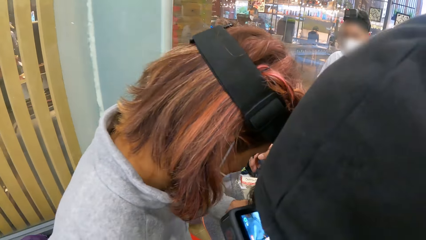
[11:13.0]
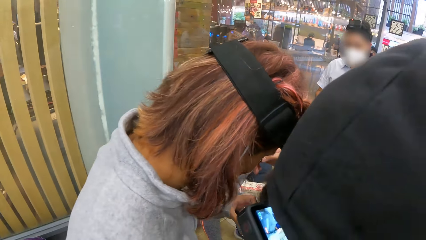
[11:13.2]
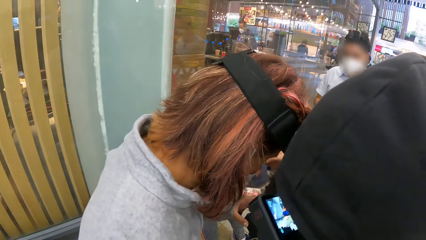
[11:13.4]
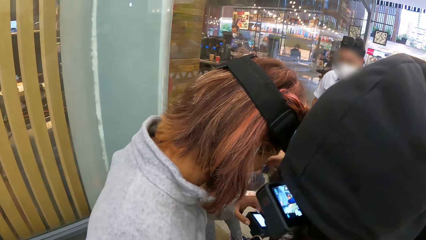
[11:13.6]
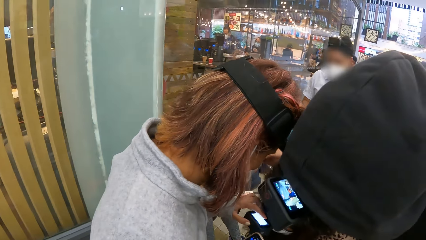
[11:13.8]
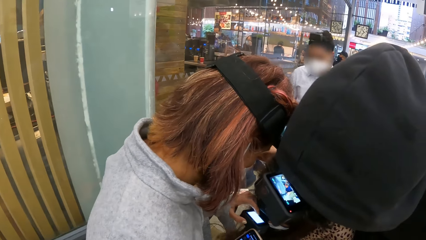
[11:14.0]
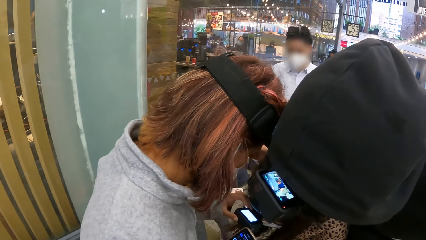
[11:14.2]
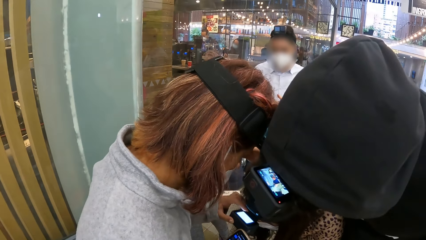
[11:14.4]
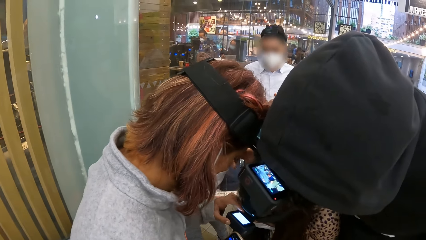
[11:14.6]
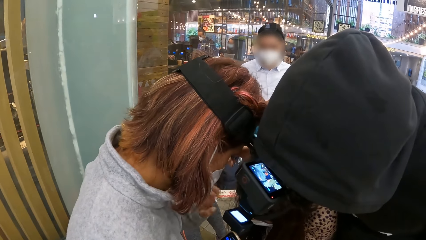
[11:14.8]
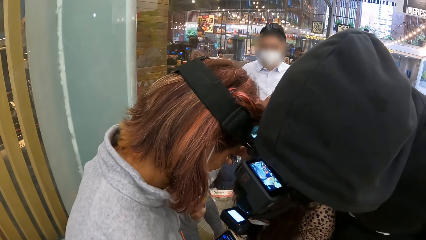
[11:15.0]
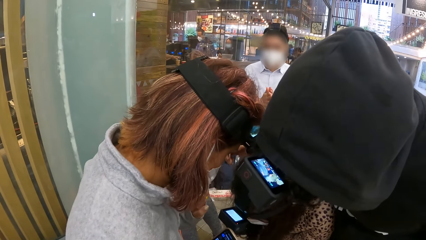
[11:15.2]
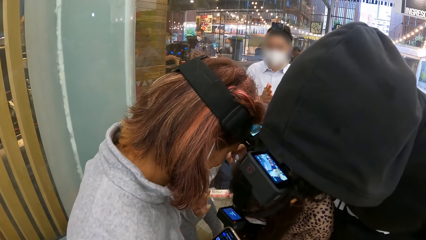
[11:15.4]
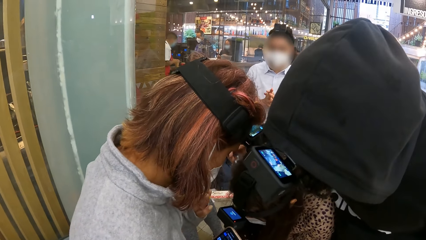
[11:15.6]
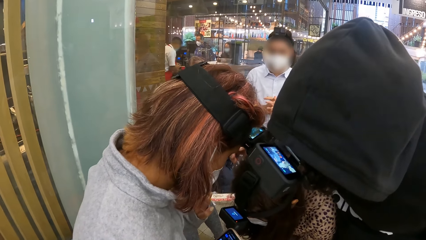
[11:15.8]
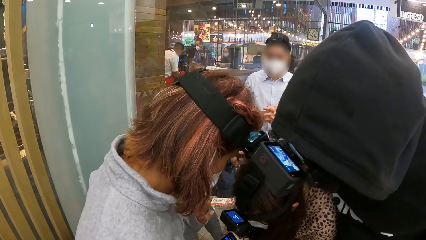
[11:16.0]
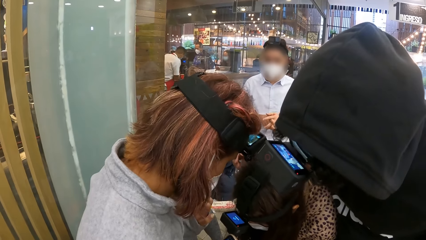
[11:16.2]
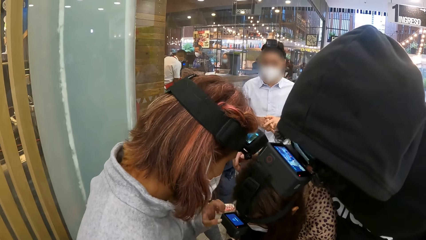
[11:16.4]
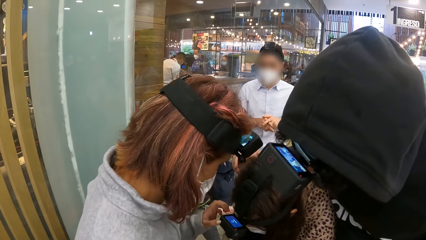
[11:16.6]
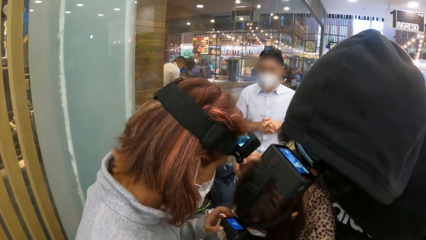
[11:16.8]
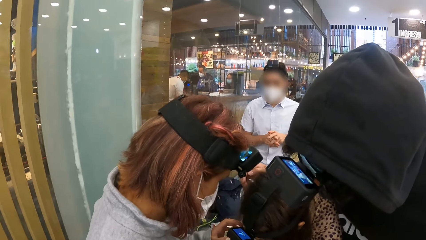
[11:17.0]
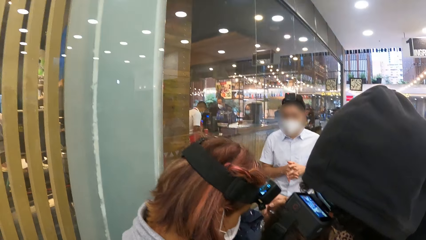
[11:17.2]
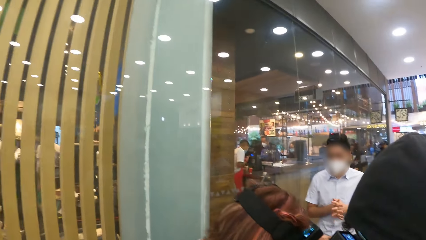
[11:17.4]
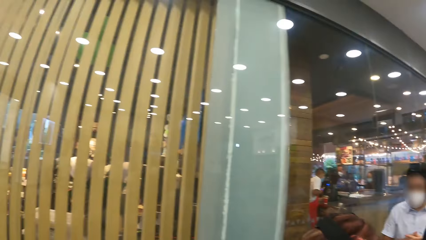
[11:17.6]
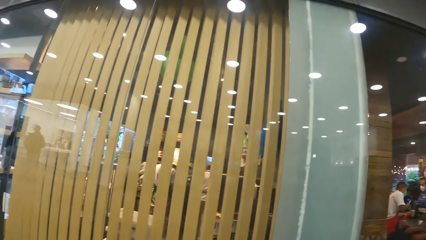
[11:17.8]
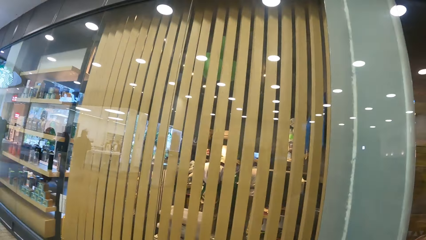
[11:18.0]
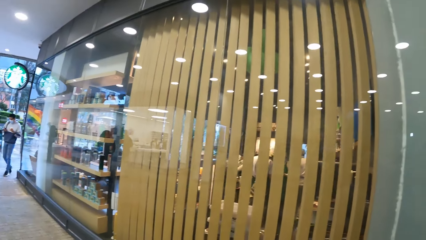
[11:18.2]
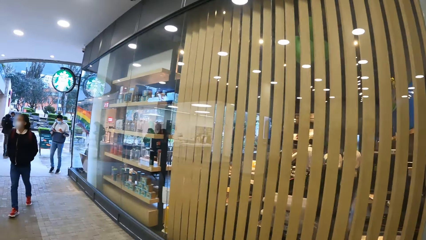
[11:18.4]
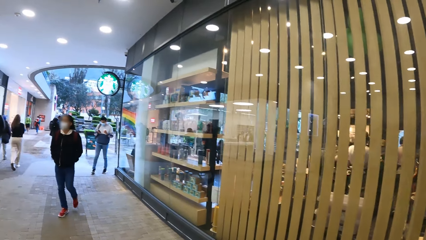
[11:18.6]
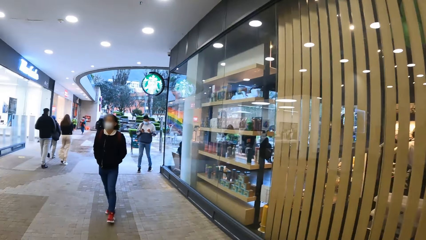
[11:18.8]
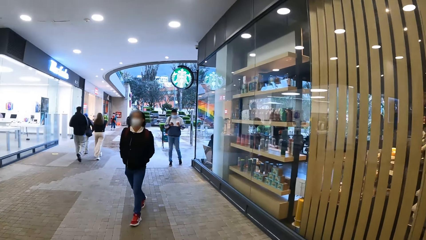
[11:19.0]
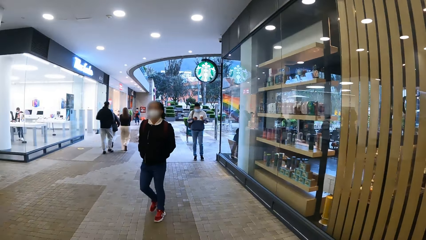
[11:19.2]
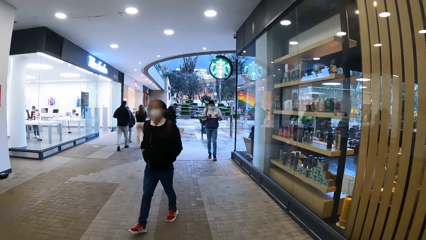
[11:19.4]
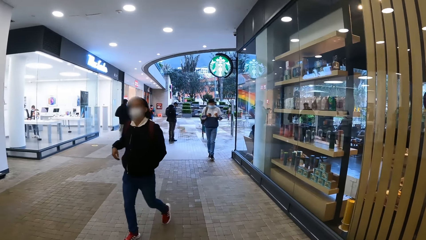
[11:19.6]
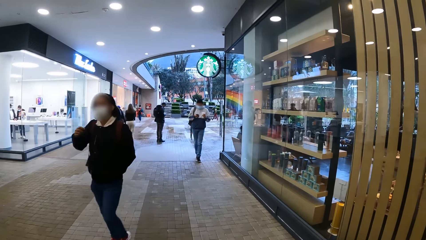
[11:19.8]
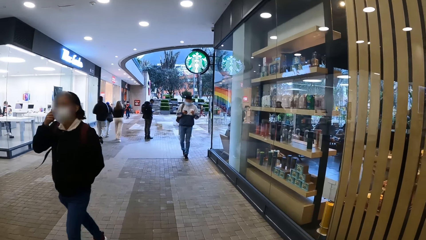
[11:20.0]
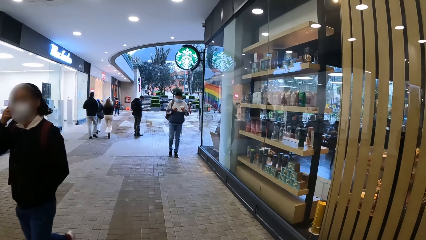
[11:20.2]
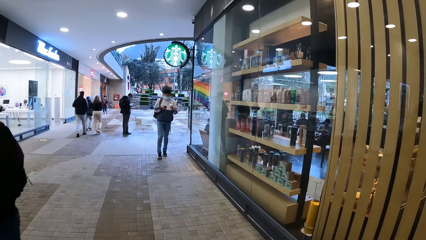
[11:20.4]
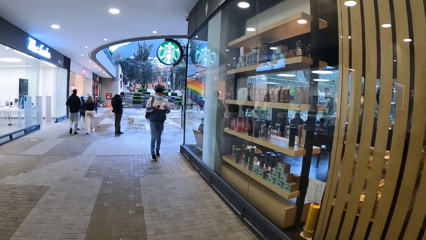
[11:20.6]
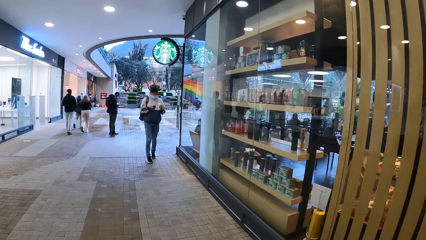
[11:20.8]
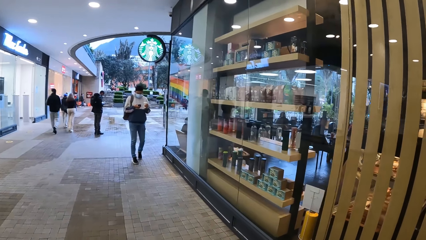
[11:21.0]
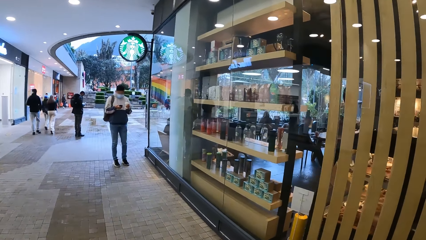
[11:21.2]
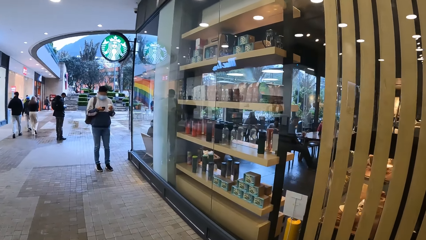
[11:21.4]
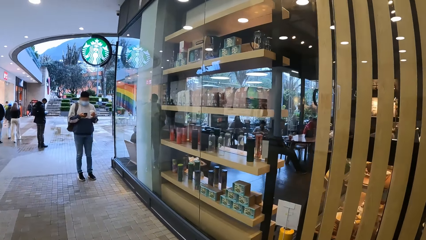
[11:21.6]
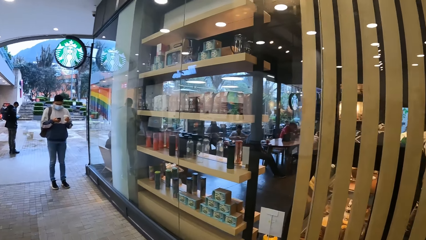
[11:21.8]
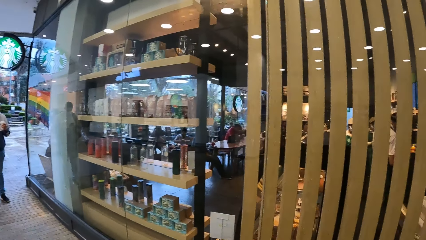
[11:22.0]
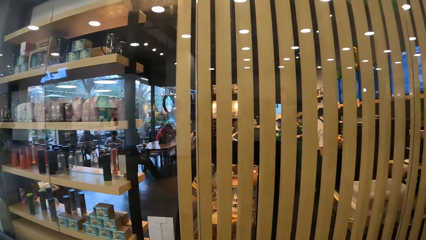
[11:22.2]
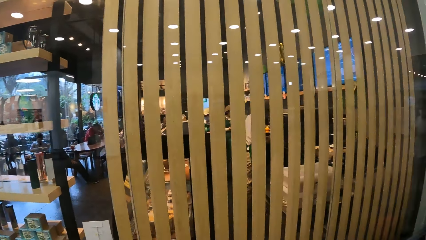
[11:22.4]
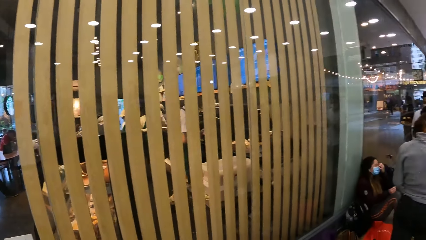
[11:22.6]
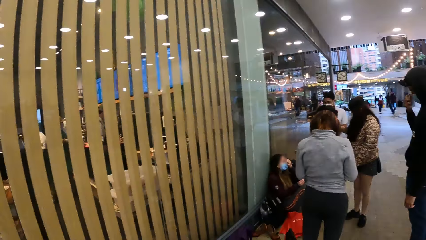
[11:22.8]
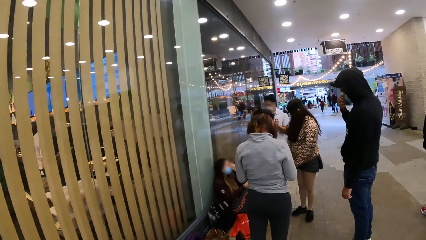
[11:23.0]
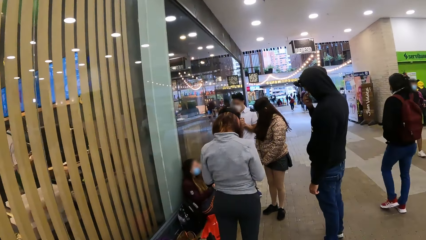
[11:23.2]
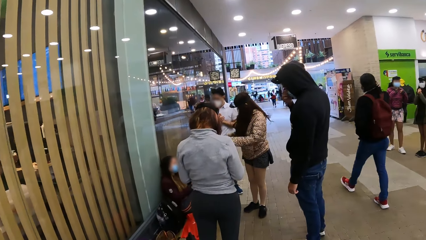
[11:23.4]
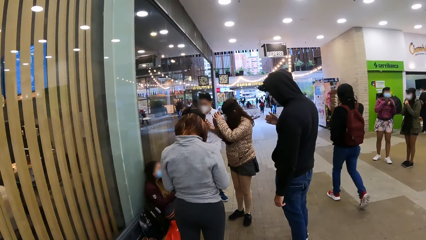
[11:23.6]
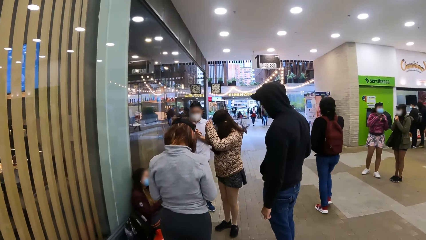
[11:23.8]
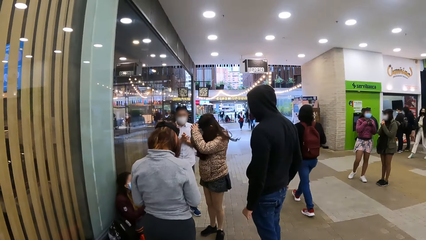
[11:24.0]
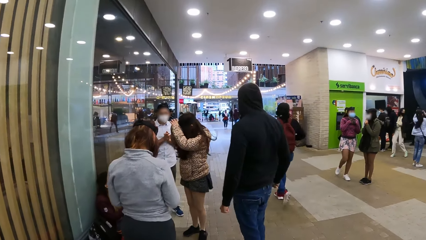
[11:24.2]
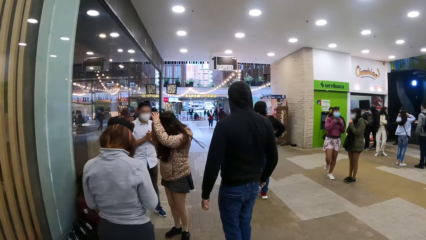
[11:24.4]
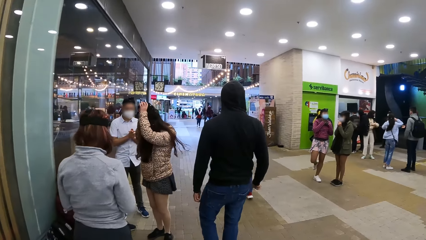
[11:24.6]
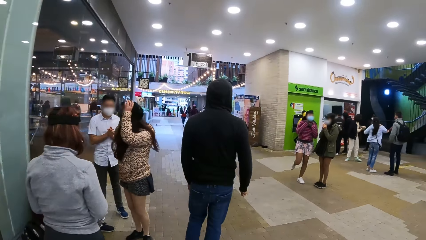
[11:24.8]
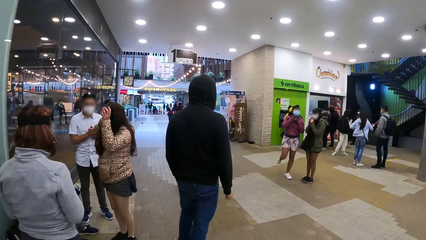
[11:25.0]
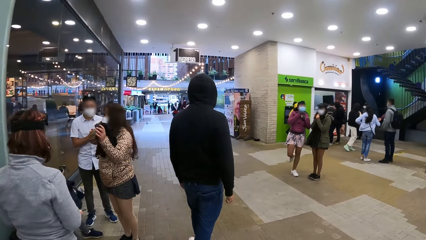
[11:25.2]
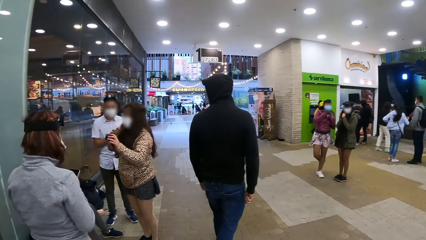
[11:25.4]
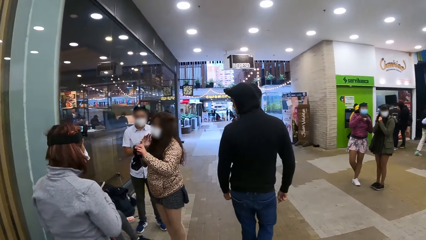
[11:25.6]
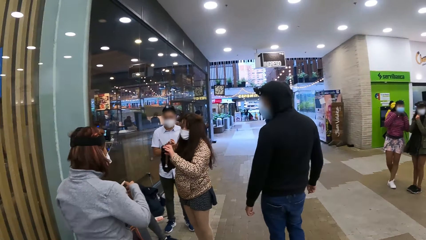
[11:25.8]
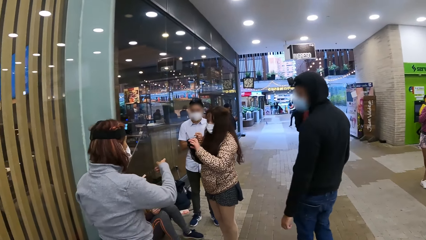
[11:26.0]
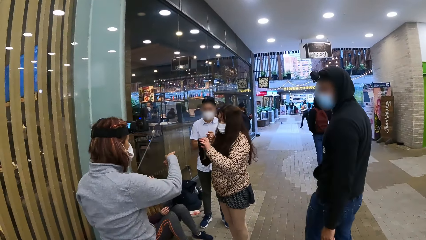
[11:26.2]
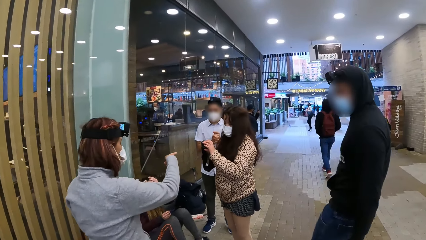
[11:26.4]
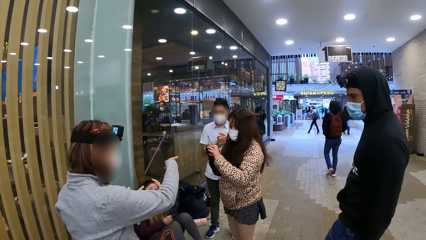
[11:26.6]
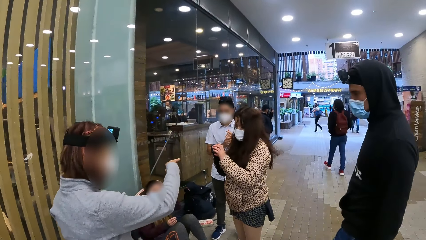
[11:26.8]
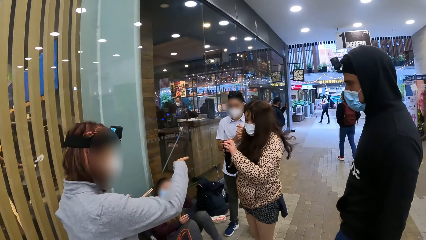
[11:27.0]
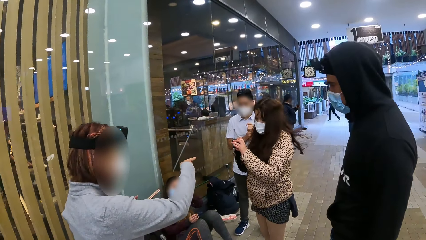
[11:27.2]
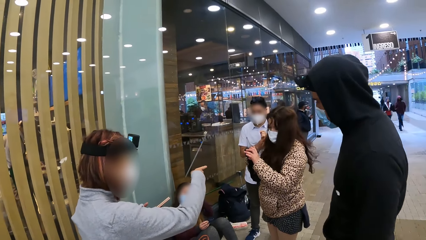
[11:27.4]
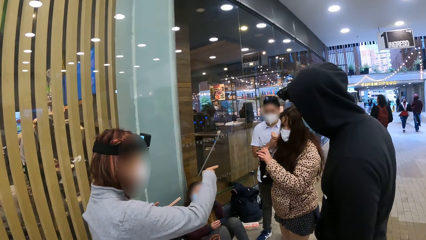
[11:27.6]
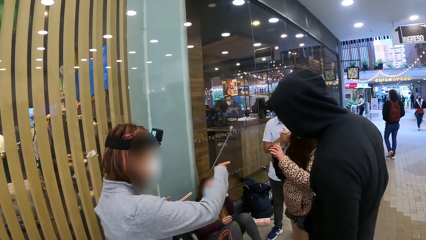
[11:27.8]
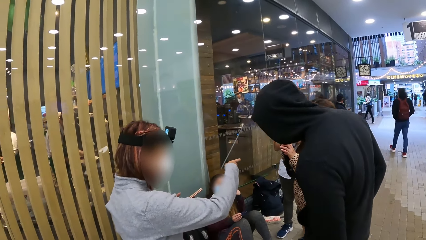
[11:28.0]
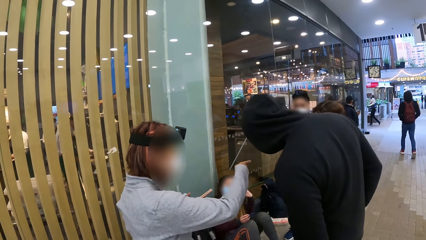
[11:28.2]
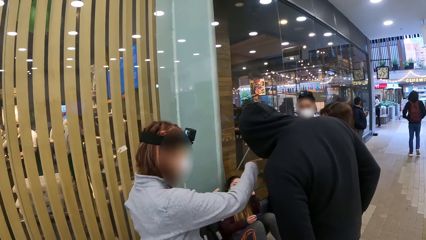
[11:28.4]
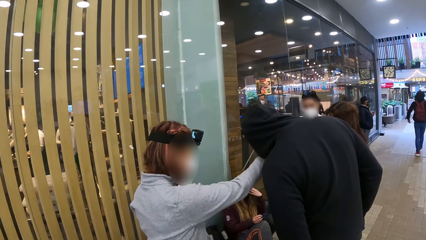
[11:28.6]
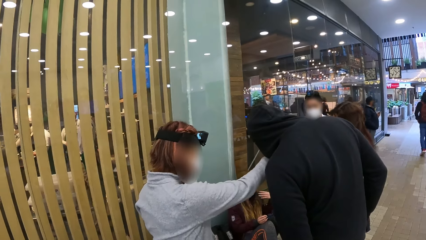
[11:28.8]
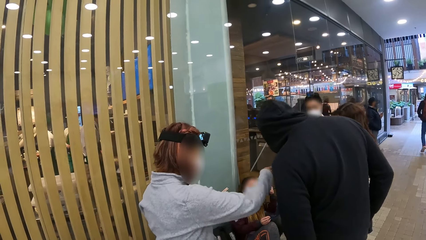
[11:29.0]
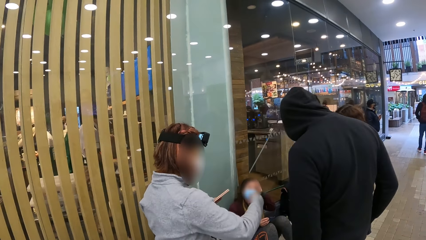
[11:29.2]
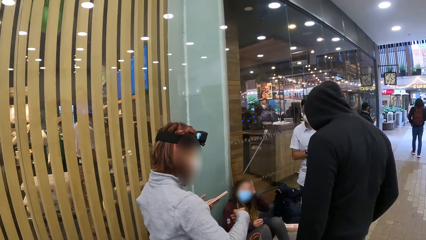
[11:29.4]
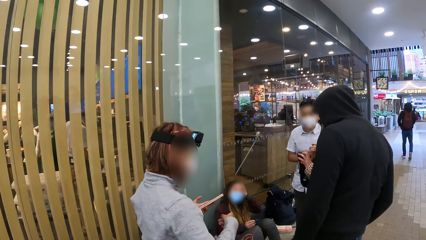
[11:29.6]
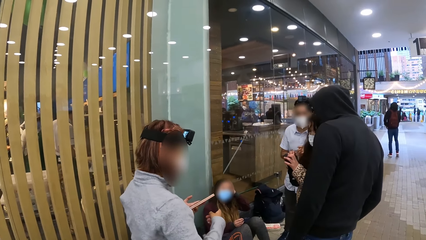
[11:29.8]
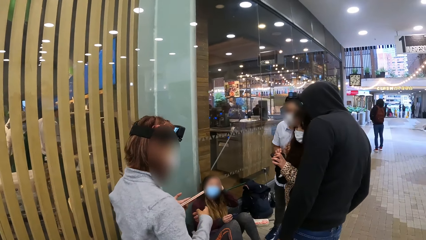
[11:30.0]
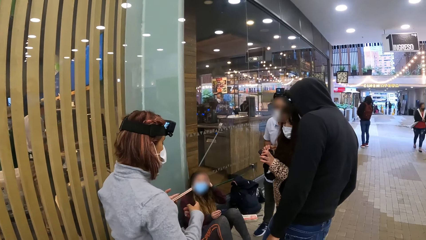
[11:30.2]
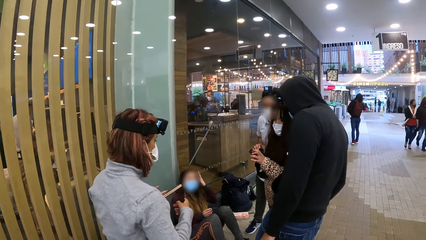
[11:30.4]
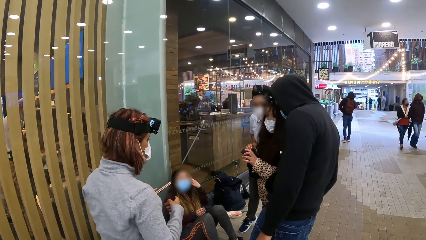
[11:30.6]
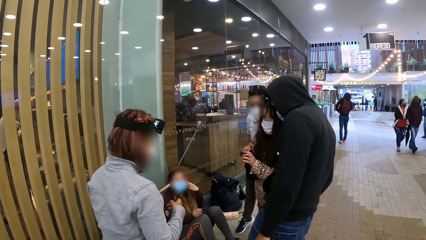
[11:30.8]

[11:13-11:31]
A woman sets another woman's camera. A person stares at the camera. The camera wearer walks in the training centre. The first woman operates the phone. Another person looks around. Another person looks around. The first person walks around. The second woman removes the camera. Another person looks around. The second woman stares at the camera. The first woman moves the hand. The first person stares at the first woman. The first woman points at the second woman. The first person stares at the second woman. The camera wearer looks around. The first person stares at the camera.
